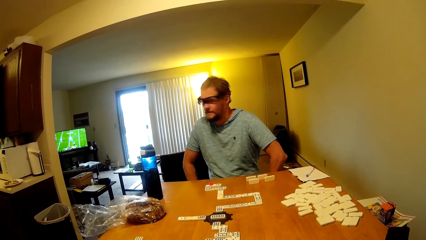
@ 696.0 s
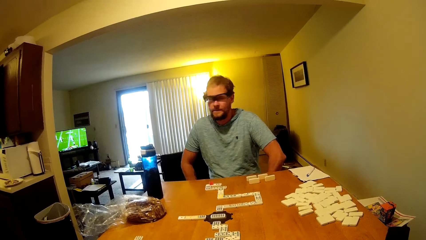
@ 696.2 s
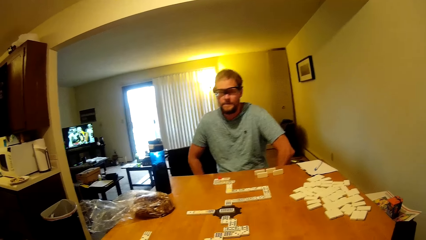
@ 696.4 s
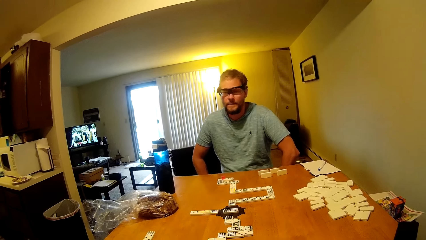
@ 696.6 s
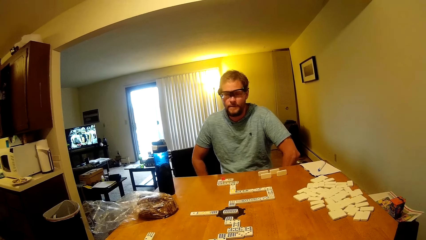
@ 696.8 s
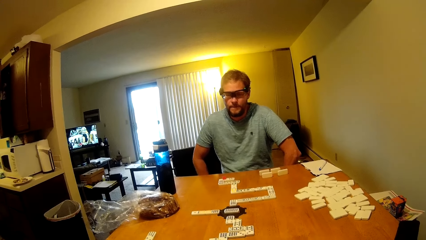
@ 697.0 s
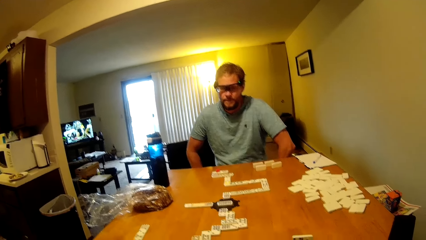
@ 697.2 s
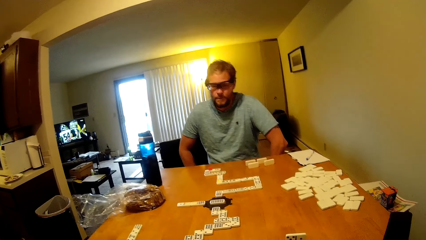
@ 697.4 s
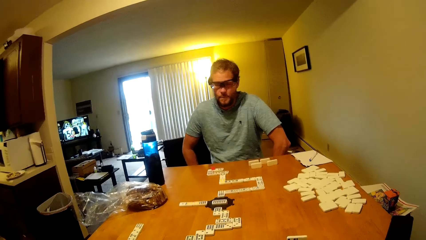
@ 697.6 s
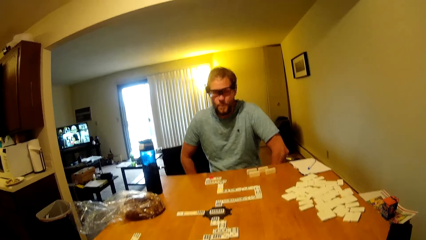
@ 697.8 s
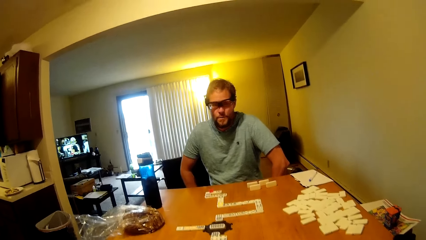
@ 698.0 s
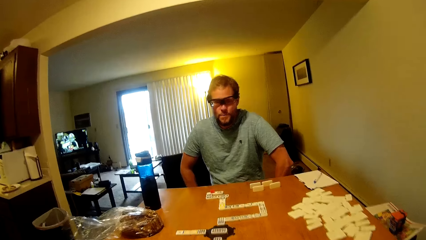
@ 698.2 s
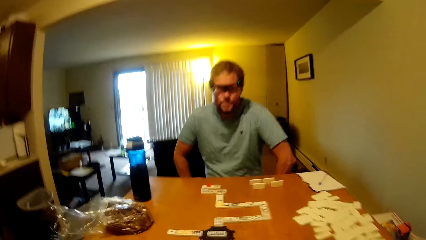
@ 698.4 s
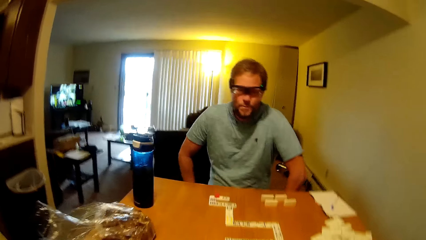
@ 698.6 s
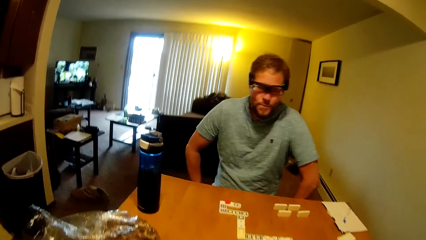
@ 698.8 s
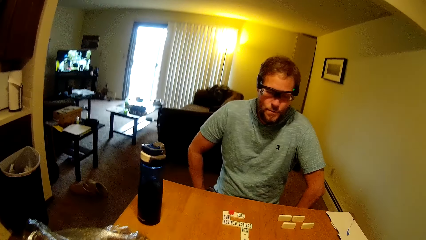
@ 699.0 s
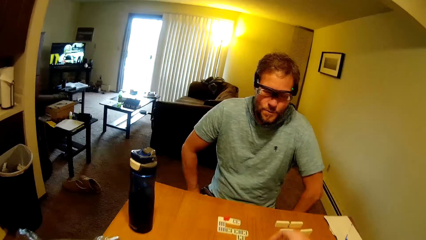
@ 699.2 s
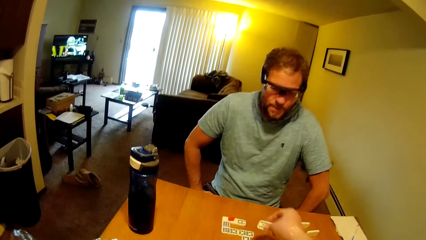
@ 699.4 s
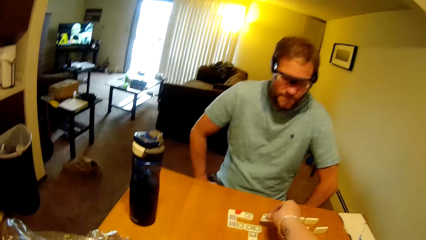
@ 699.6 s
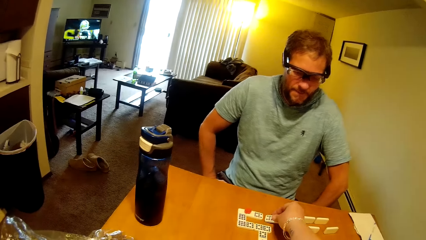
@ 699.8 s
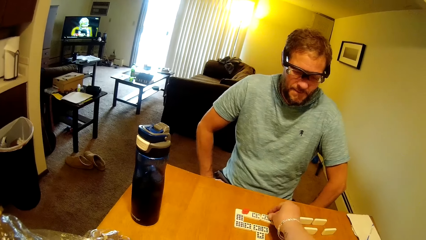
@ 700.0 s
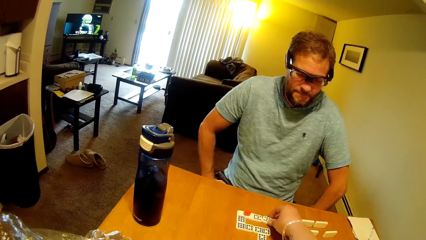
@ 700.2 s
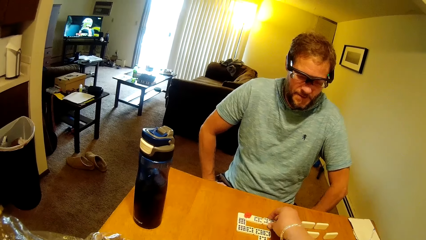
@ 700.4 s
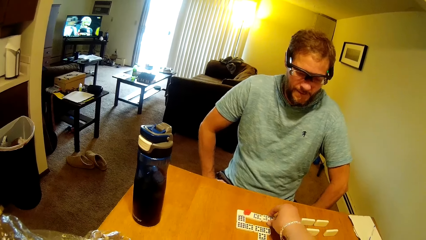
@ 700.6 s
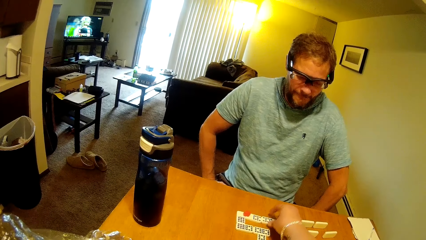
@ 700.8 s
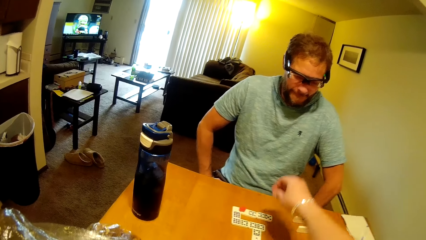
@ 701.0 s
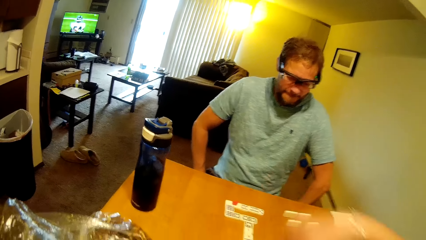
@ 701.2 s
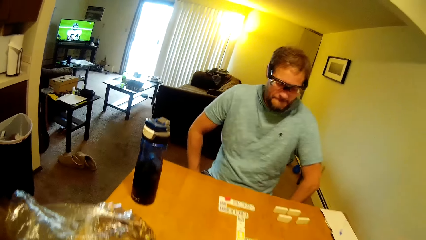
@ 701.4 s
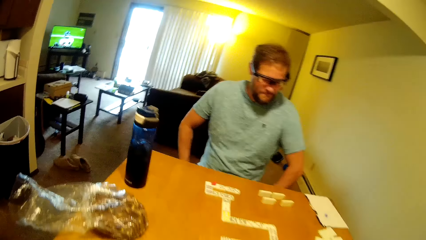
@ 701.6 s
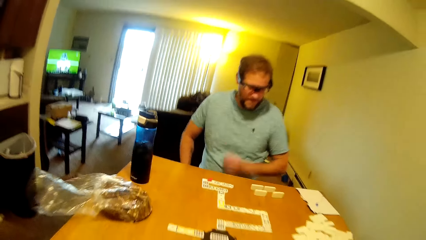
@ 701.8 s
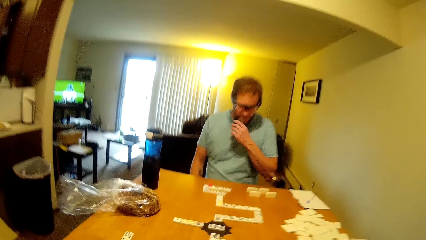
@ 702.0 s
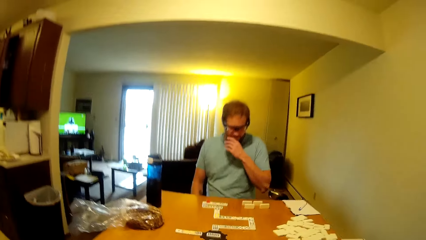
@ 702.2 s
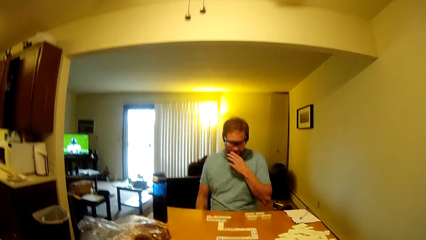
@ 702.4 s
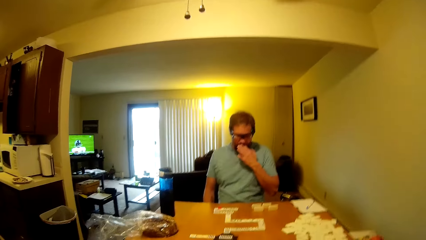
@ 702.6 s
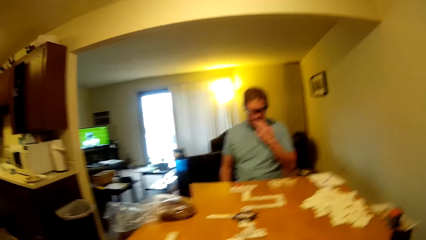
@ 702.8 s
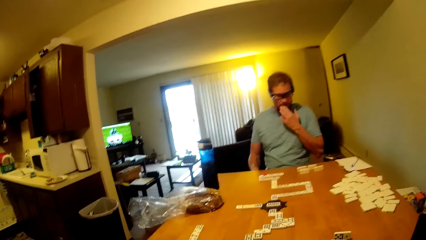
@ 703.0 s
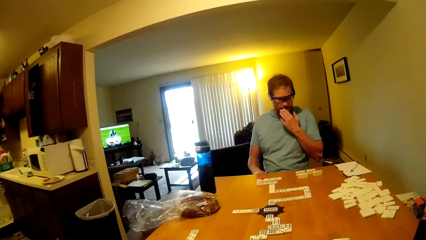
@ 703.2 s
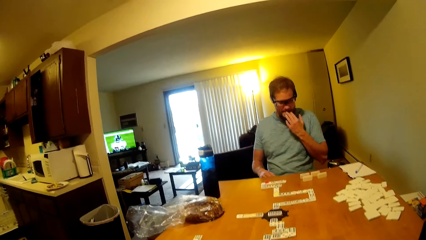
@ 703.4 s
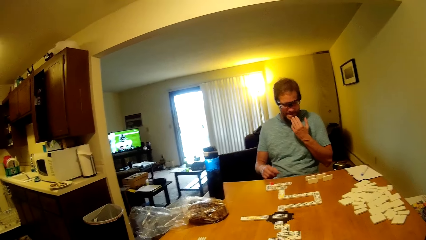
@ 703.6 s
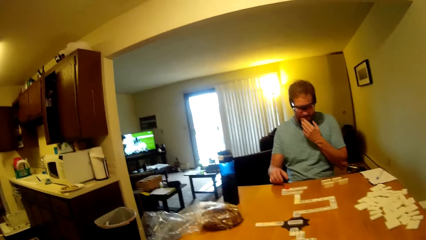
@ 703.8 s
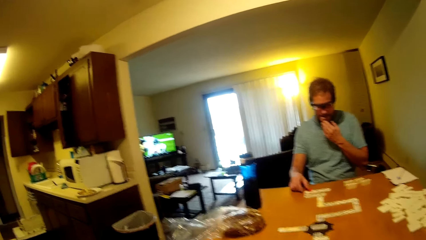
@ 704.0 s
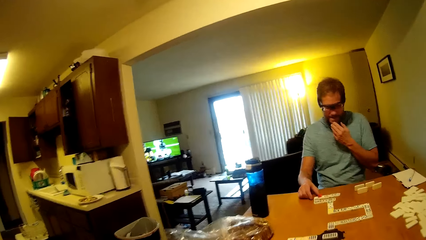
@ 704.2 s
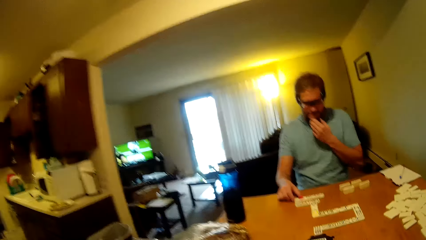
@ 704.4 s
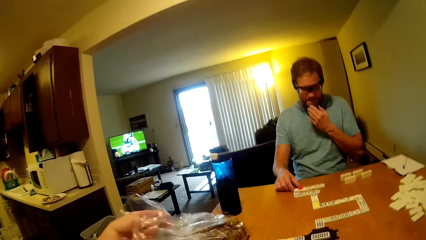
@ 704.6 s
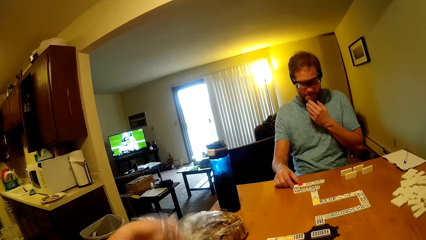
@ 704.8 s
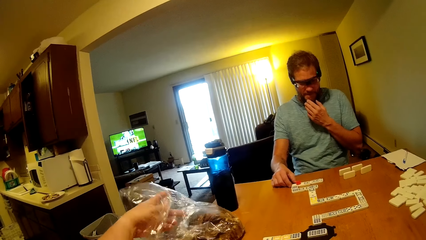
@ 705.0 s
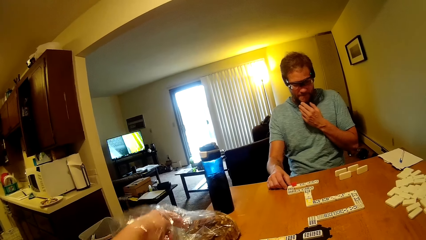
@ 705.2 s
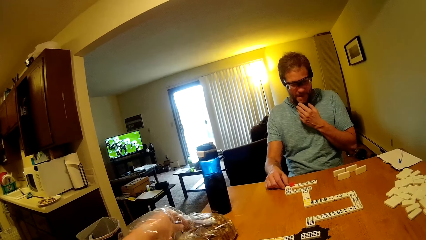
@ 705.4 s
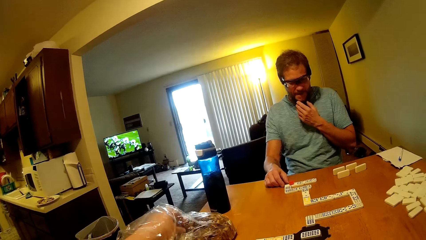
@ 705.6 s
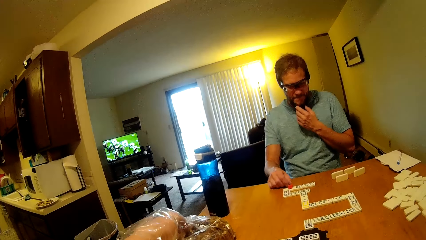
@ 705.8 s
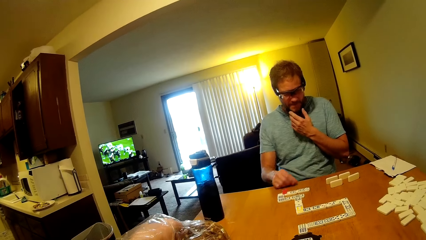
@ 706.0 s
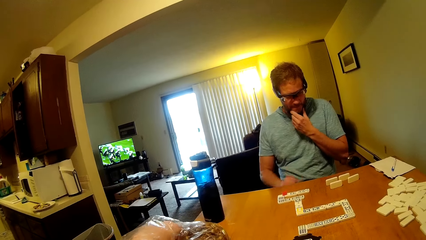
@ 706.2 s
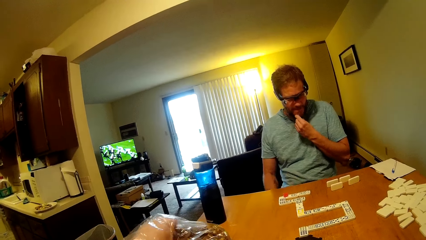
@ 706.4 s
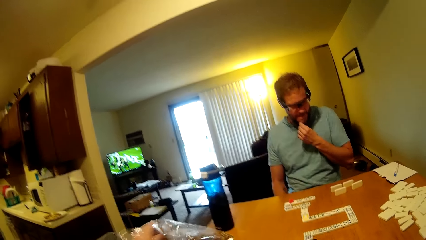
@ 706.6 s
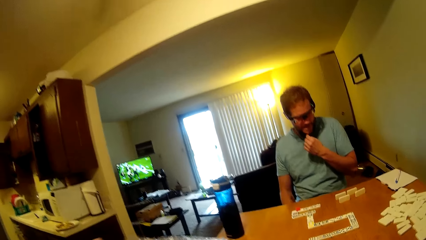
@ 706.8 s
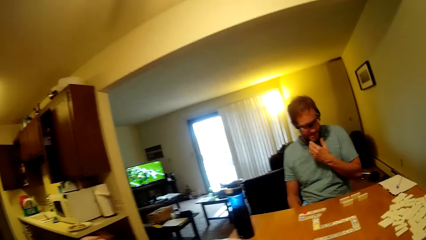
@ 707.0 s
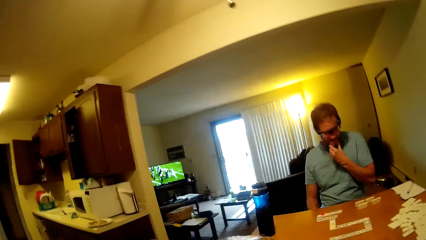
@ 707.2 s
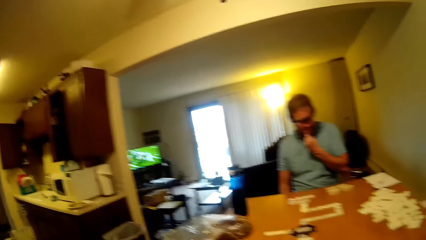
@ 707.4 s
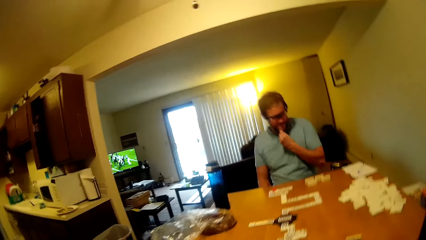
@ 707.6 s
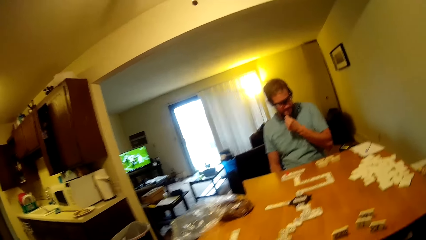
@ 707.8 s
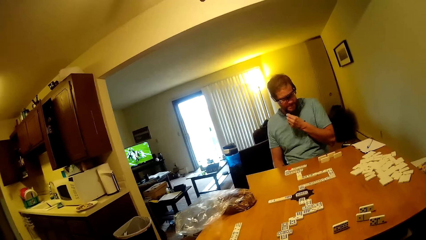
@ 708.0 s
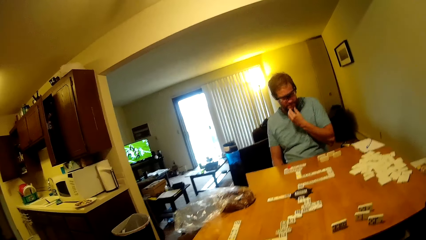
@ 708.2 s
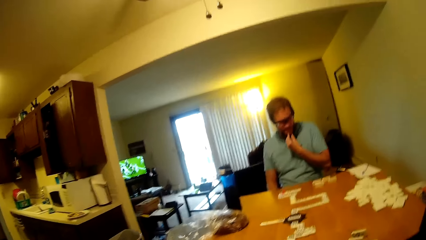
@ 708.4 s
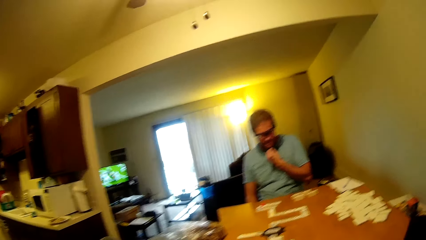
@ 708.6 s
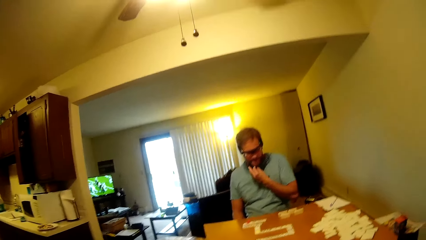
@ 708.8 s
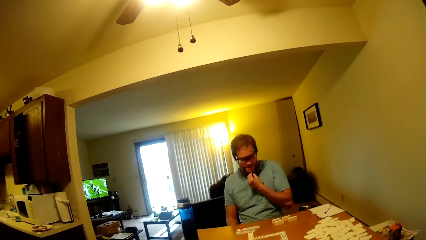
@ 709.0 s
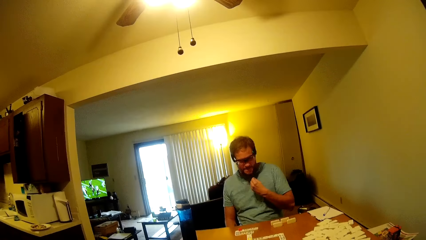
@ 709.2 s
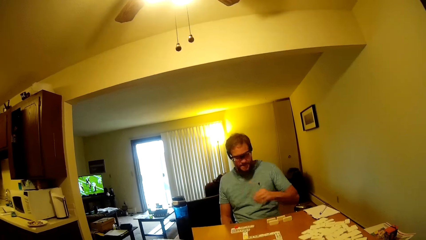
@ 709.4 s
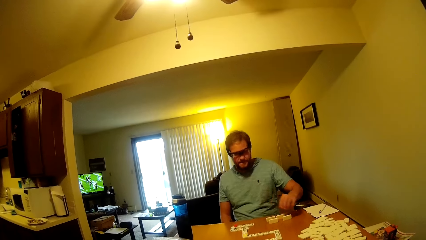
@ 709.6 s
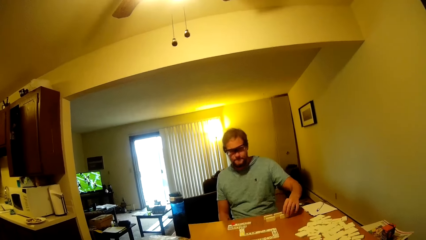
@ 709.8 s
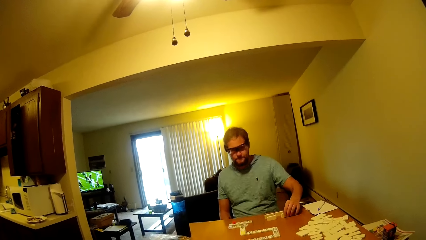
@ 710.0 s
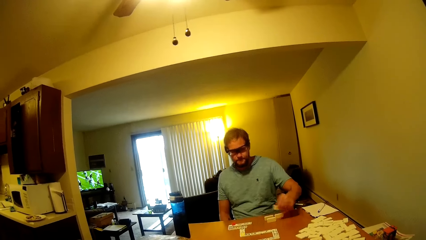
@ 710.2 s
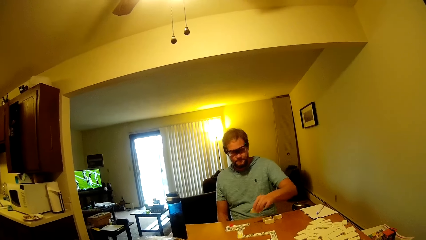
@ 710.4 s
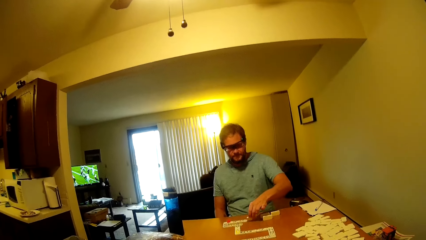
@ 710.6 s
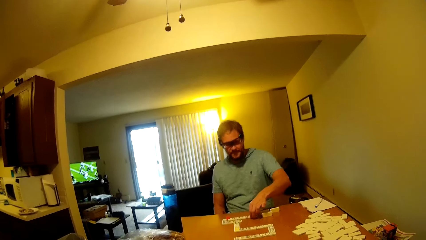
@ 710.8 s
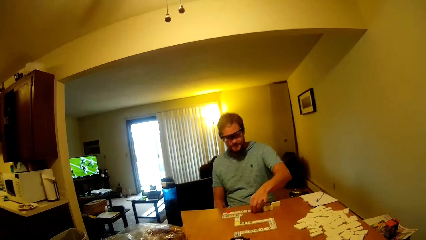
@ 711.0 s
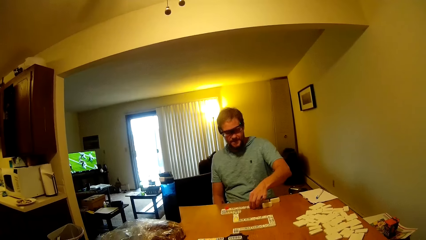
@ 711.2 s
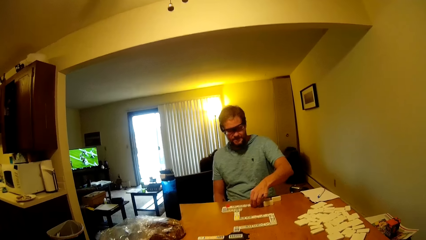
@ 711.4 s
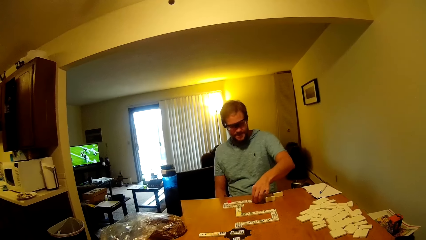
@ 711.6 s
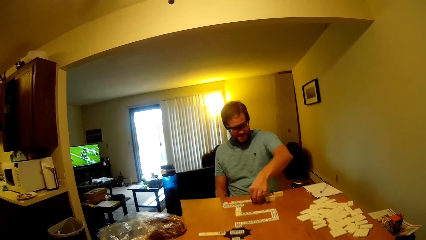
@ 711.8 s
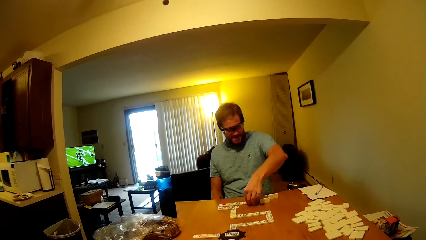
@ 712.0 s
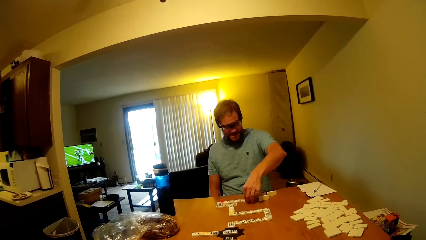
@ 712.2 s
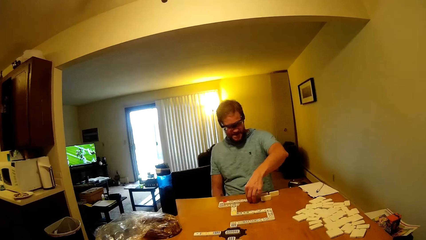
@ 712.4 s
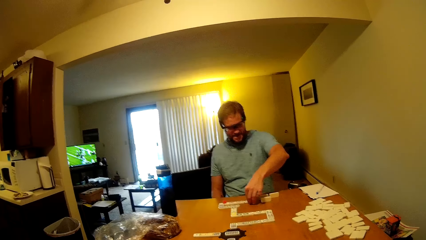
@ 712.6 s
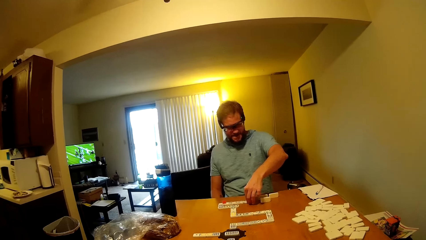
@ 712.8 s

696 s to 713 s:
The man looks on the TV. The camera wearer places the word board on the table. The man touches the face. The camera wearer places the word board on the table. They play a dominoes piece. The man removes something from the polythene paper. The camera wearer takes something from the packet. The man touches his beard and picks a word board from the table.
